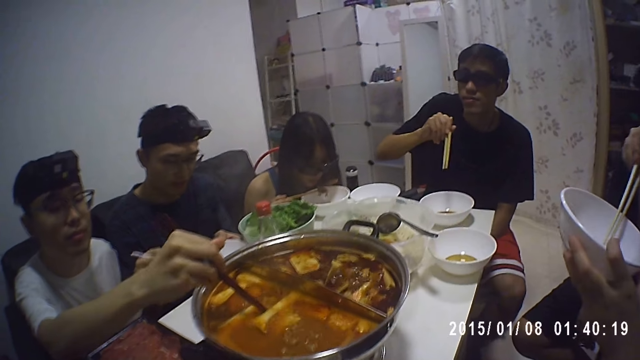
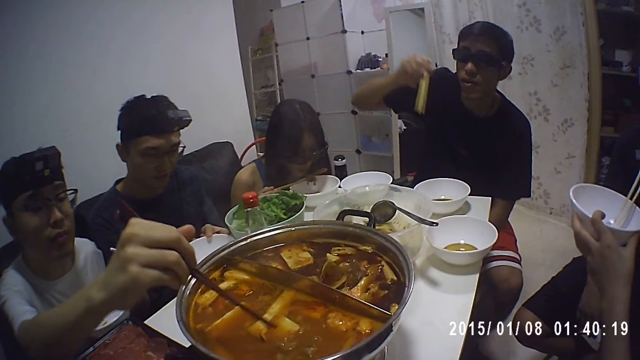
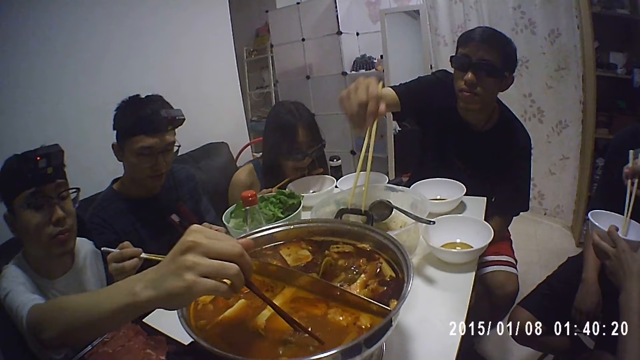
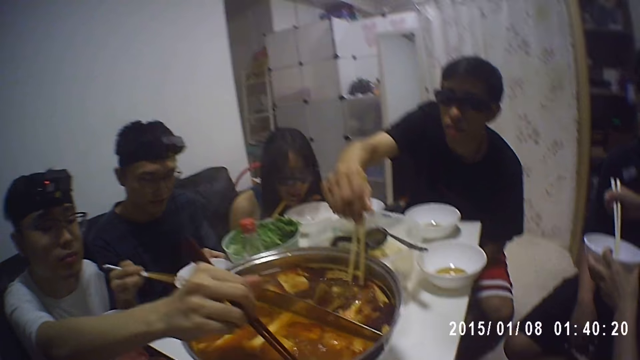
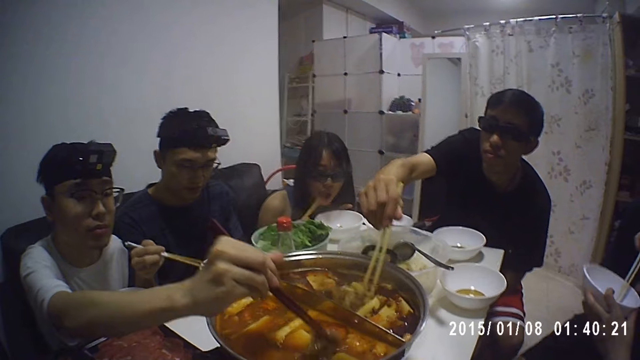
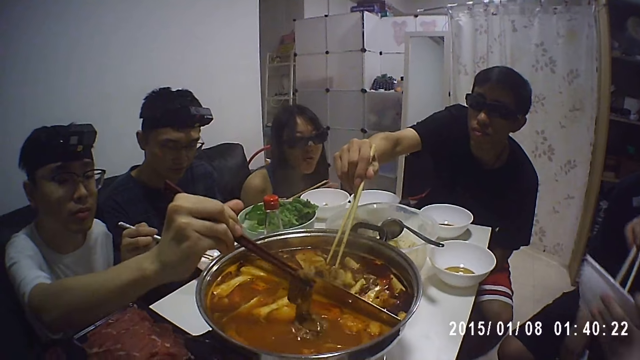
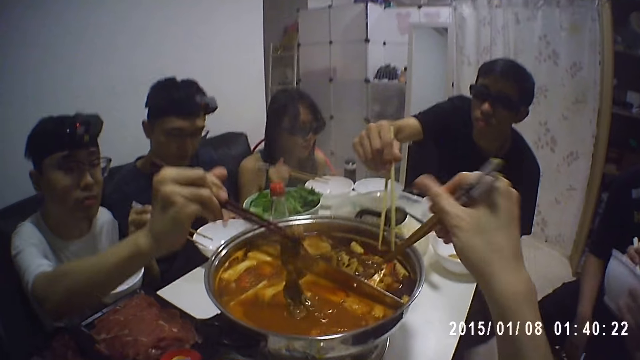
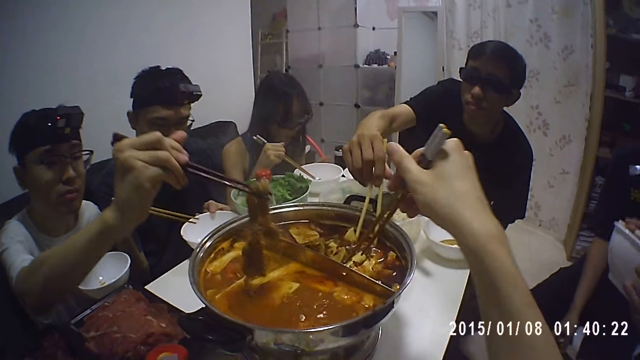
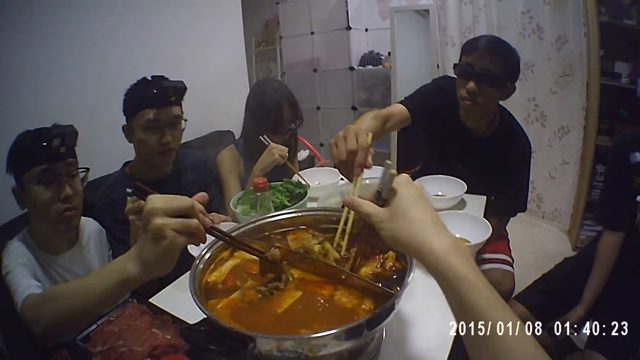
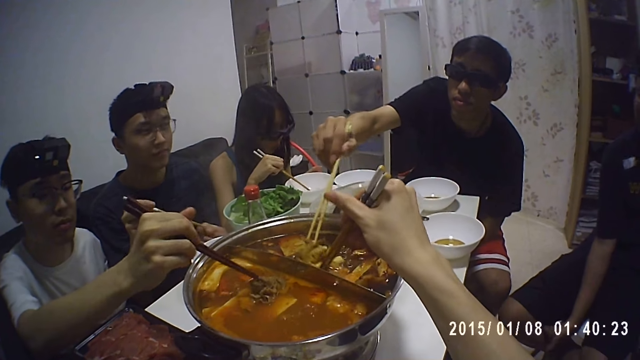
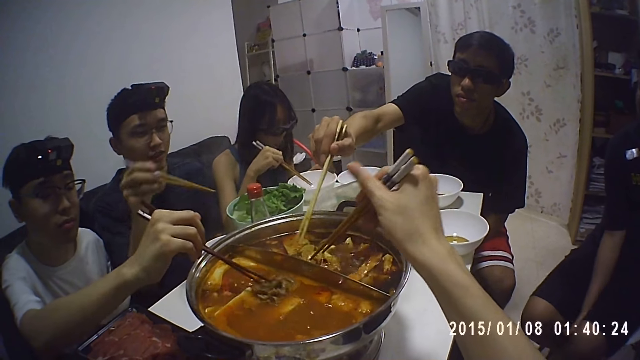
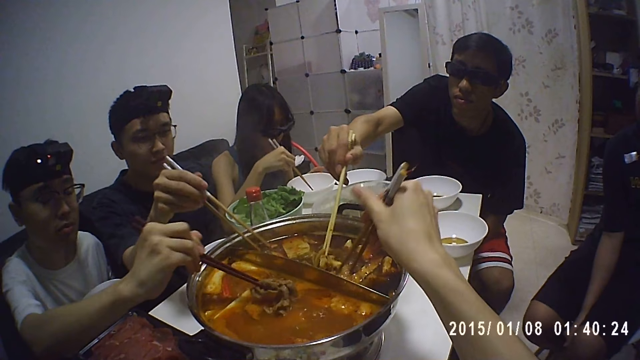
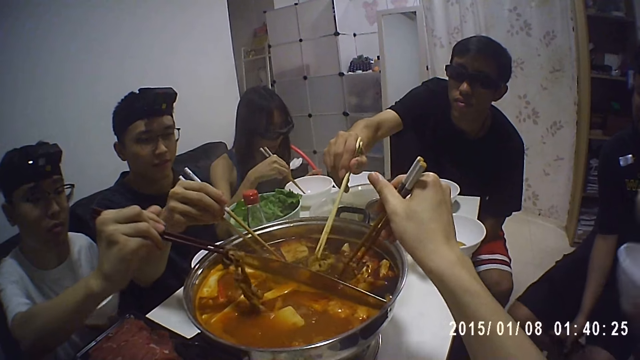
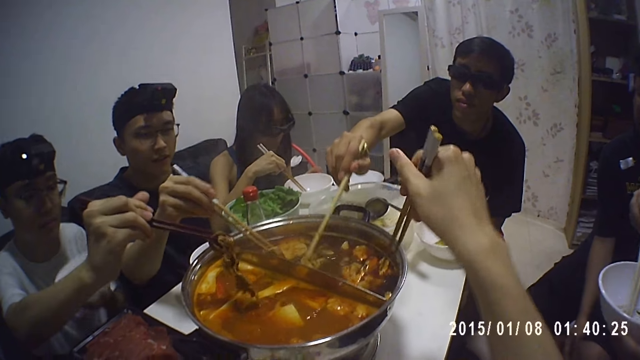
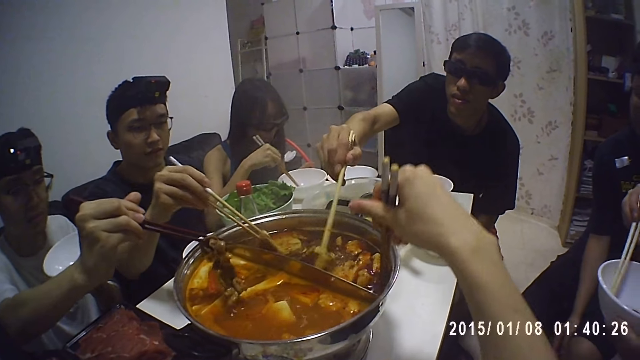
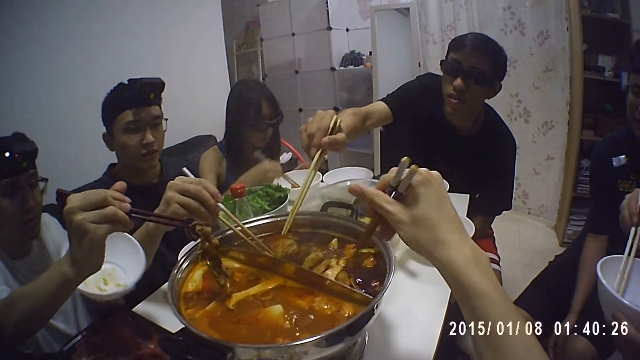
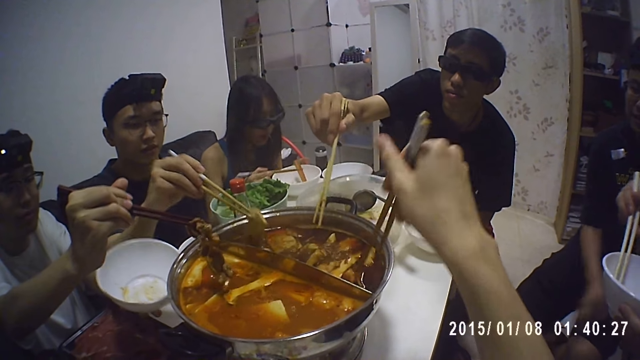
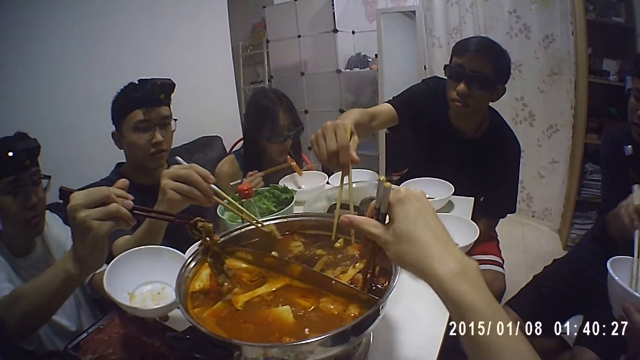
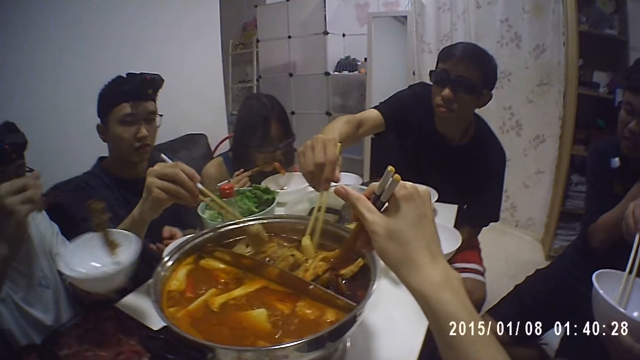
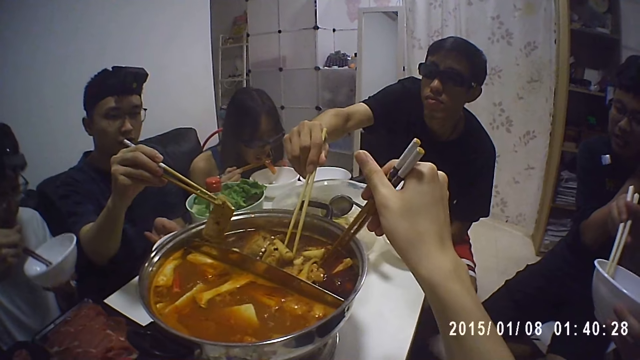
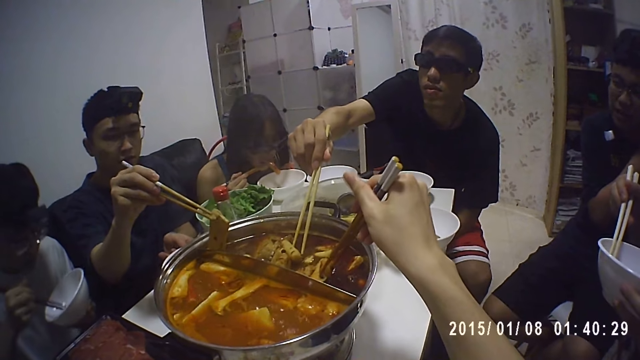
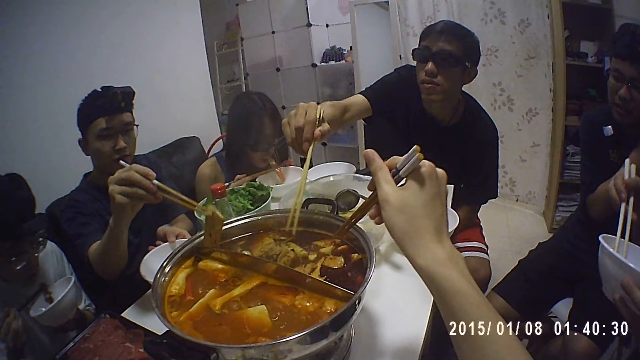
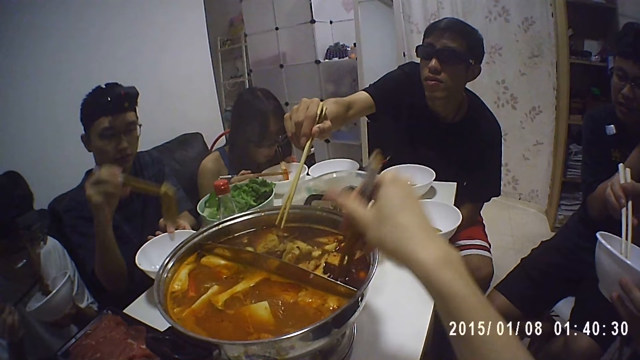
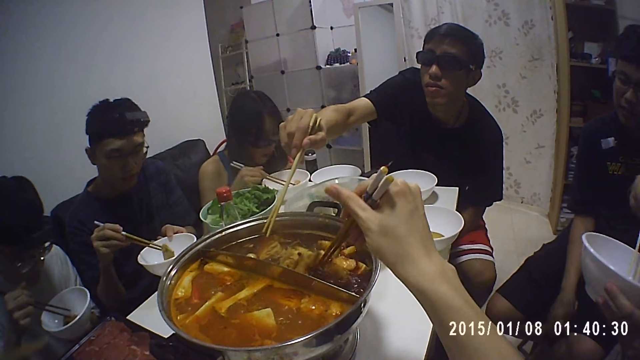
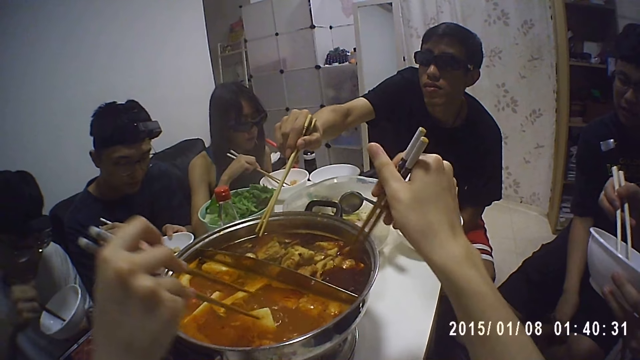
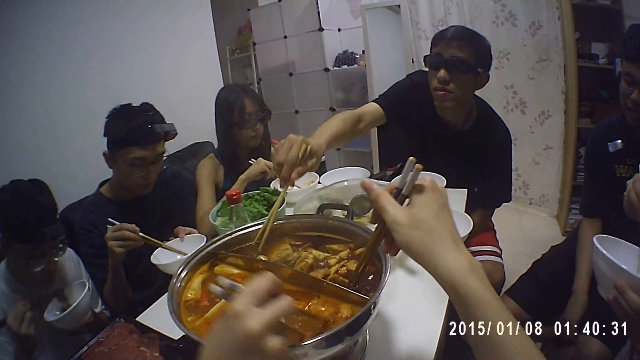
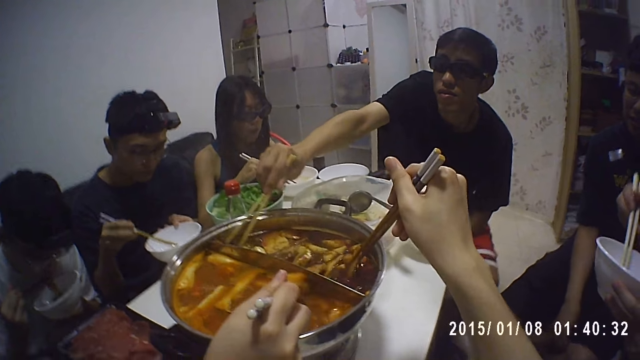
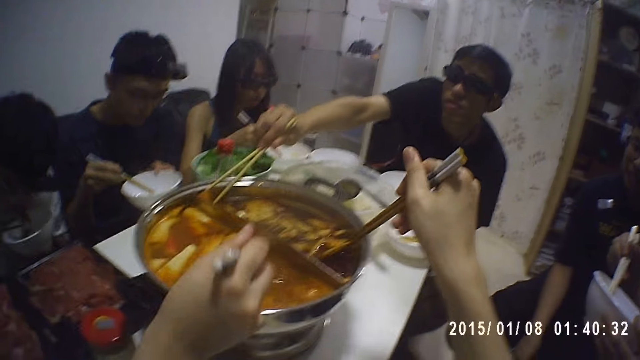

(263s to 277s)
A man searches the cookware. The camera wearer picks the beef from the serving dish with chopsticks. Another man serves food in the dishware. A third man adjusts his glasses. A fourth man serves food in the dishware. The second man eats food with the chopsticks. A lady dips the chopsticks into the cookware.

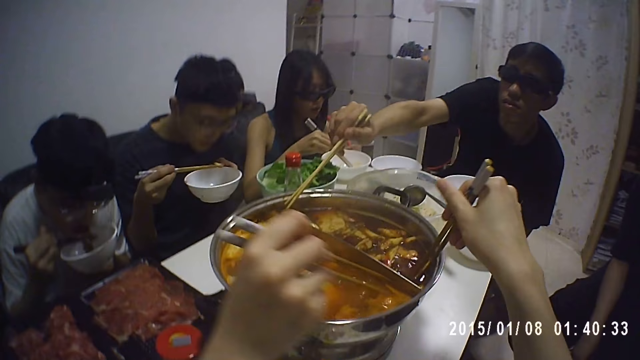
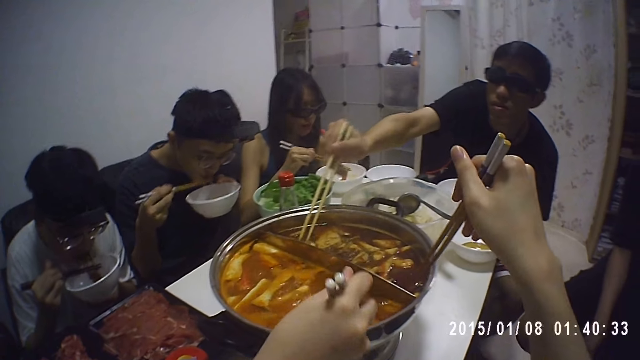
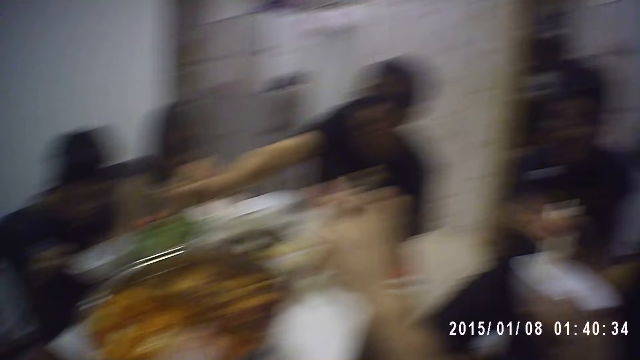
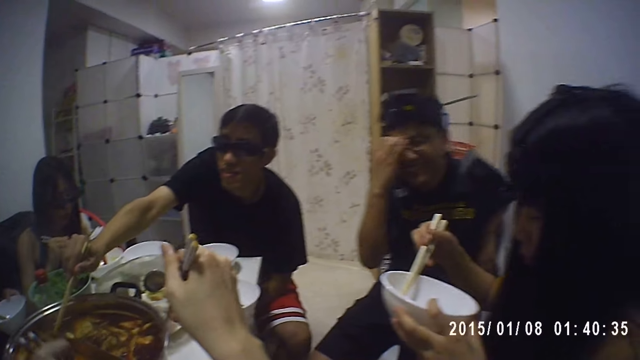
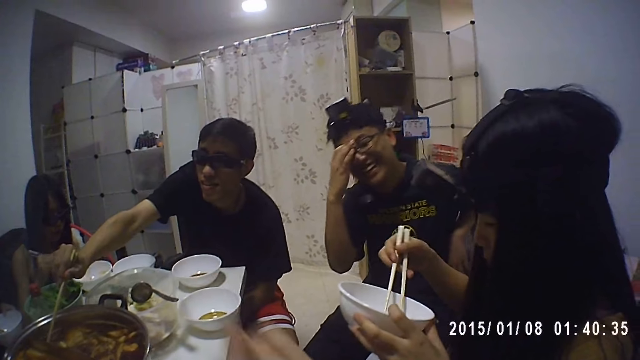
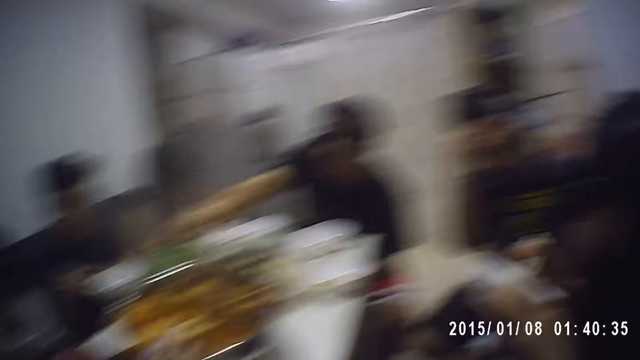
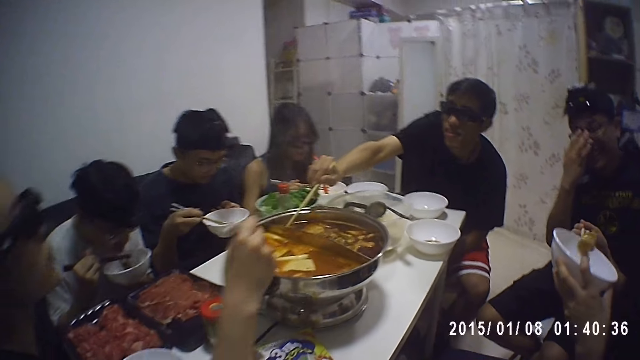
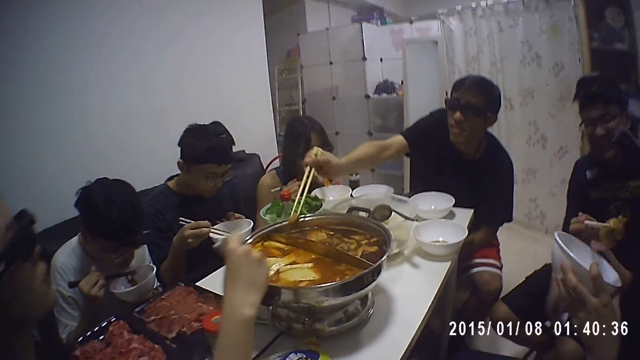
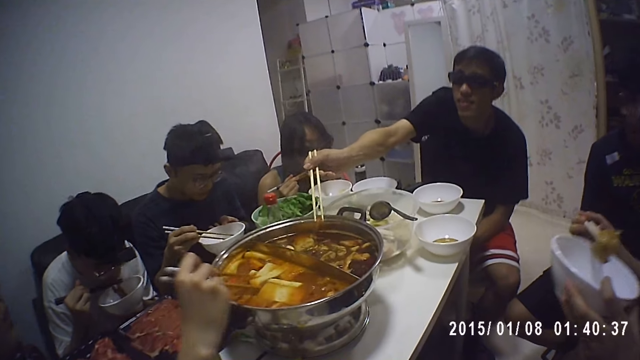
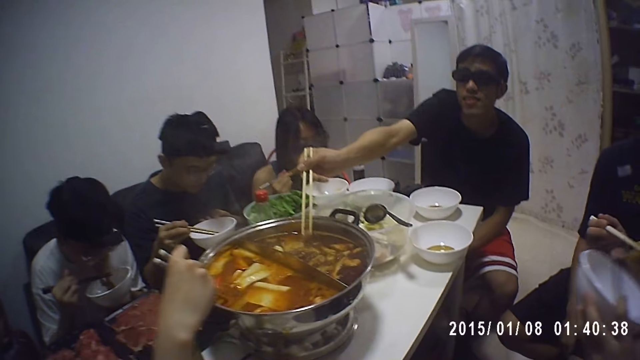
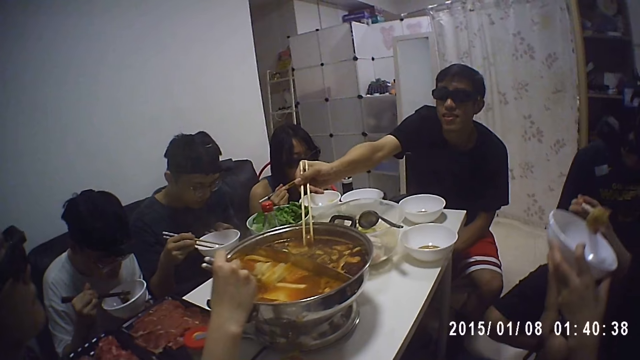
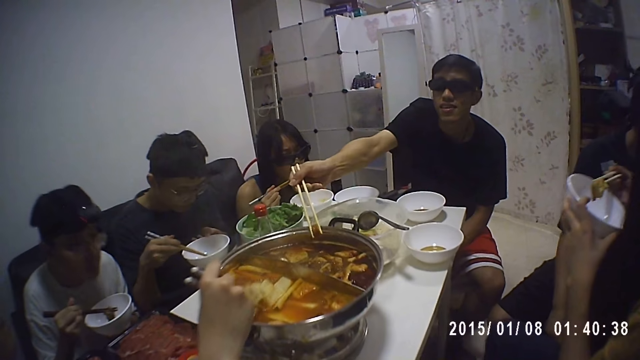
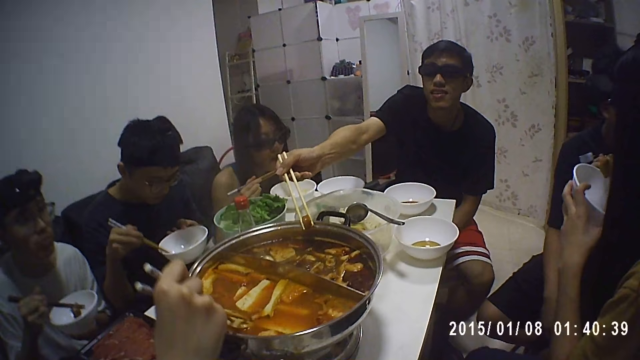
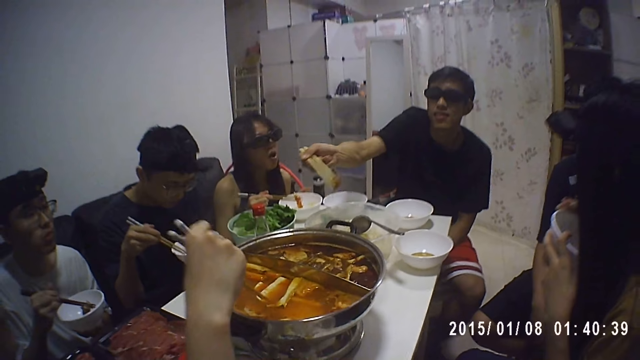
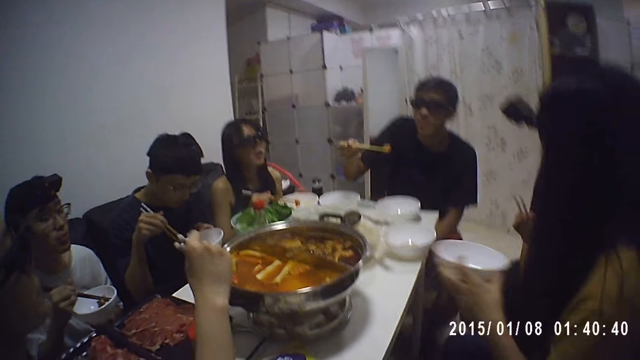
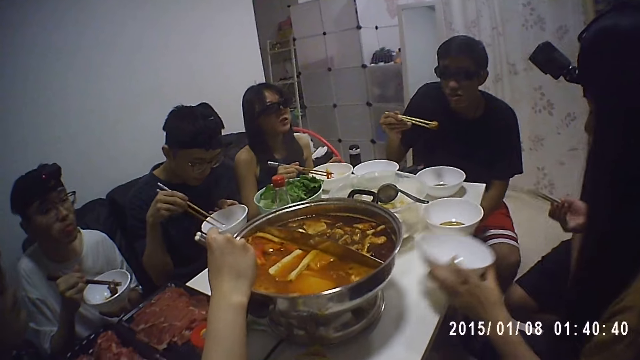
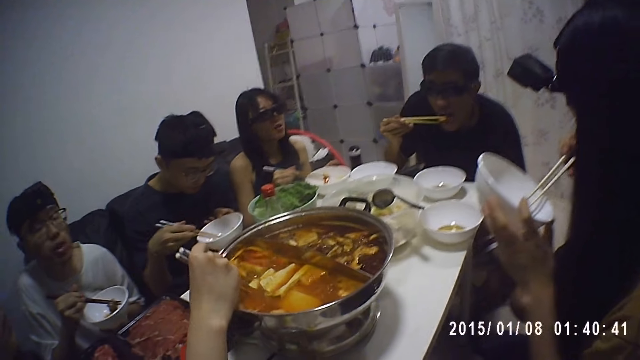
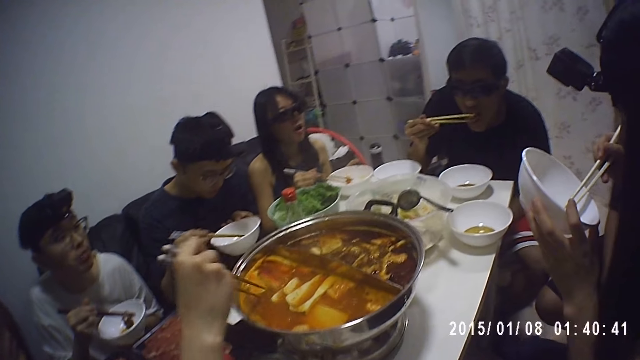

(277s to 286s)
The camera wearer withdraws one hand from the serving dish. A man eats food with the chopsticks. Another man adjusts his glasses. A lady eats the food. A third man eats the food.
